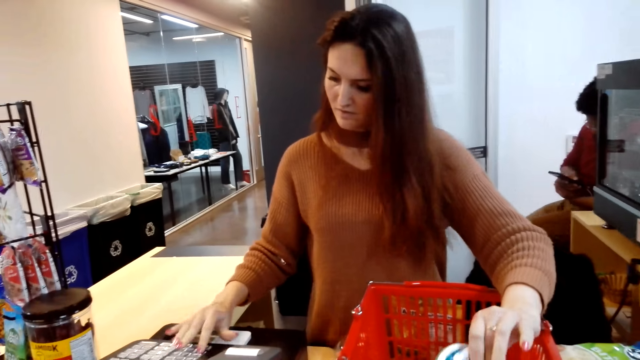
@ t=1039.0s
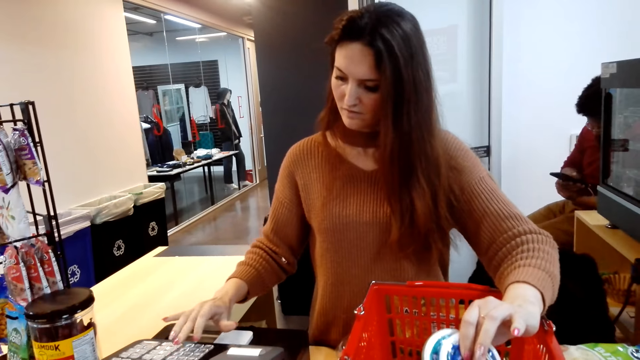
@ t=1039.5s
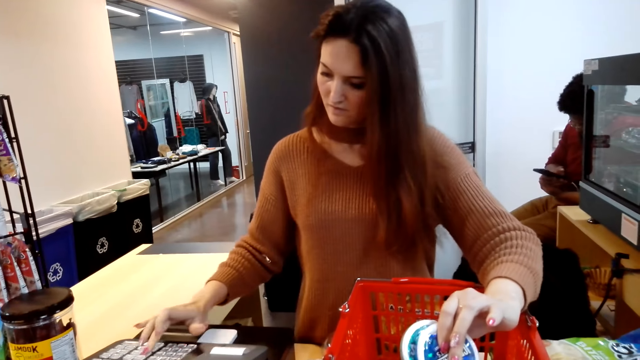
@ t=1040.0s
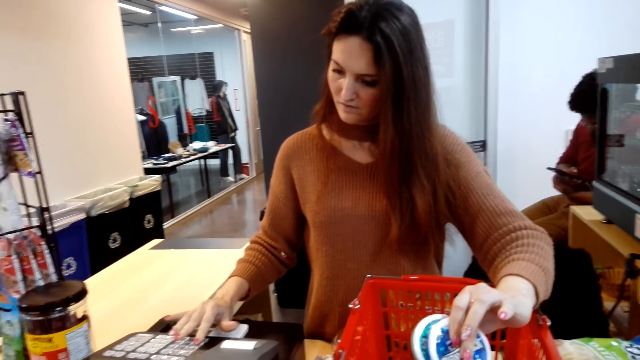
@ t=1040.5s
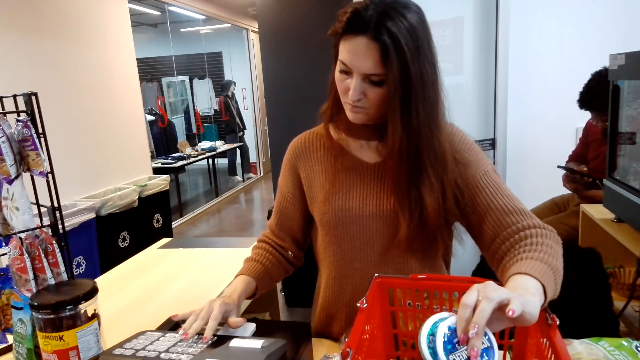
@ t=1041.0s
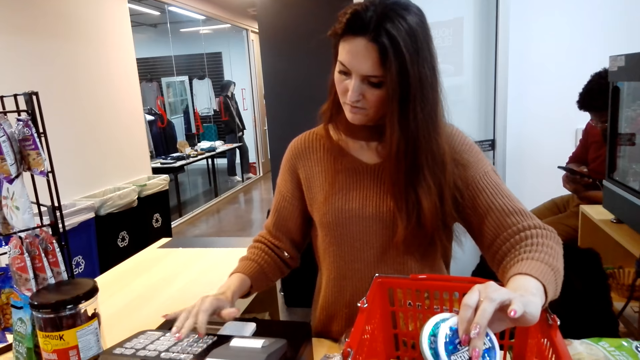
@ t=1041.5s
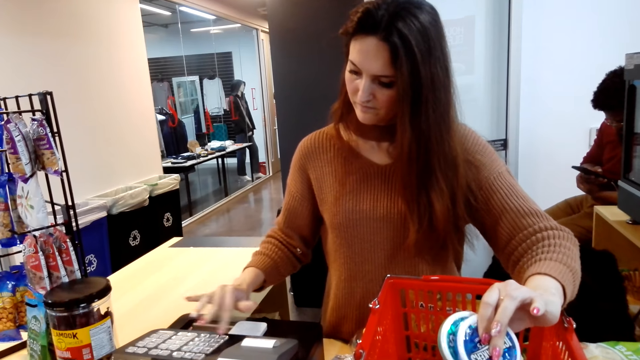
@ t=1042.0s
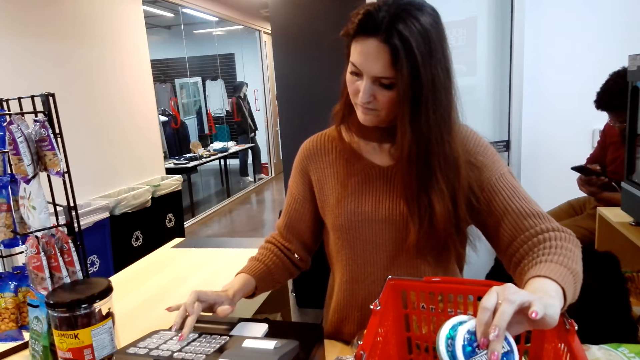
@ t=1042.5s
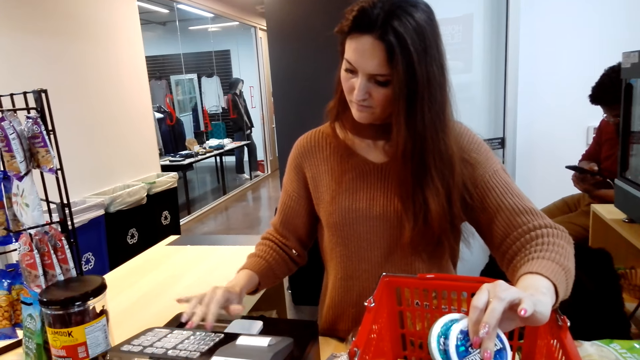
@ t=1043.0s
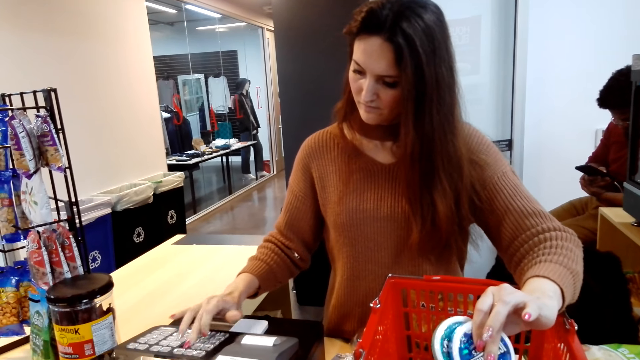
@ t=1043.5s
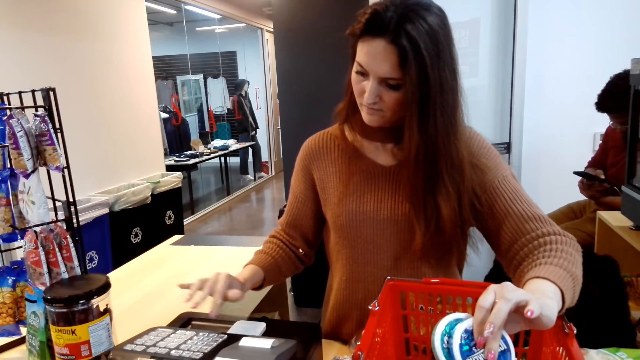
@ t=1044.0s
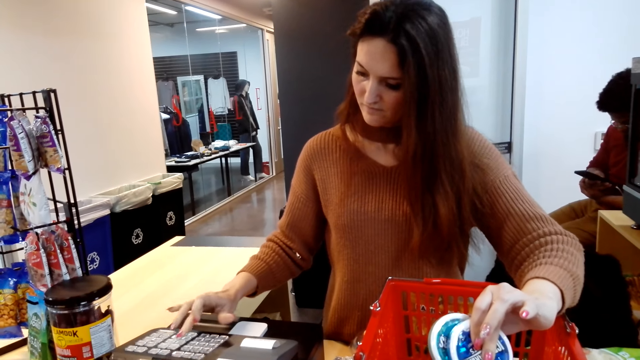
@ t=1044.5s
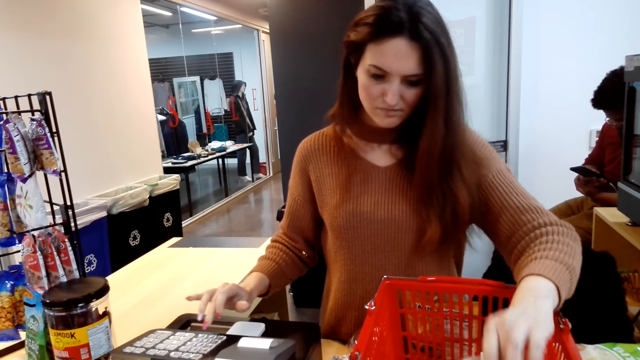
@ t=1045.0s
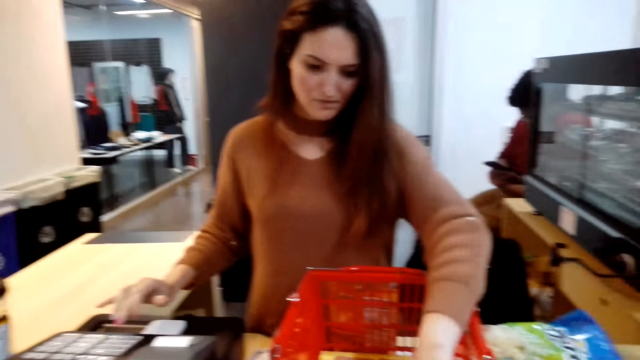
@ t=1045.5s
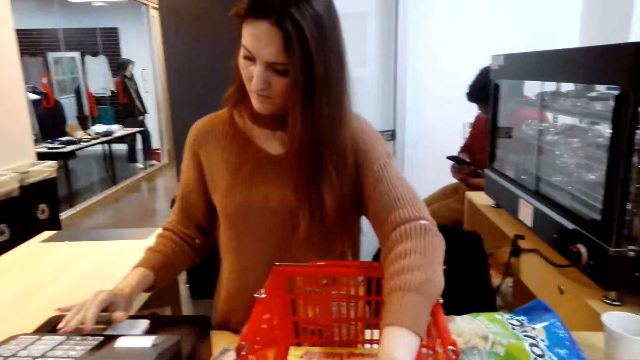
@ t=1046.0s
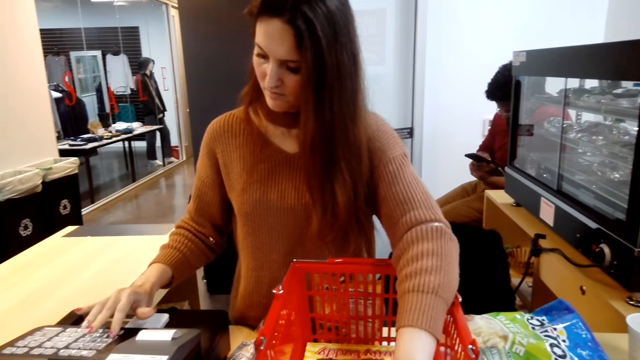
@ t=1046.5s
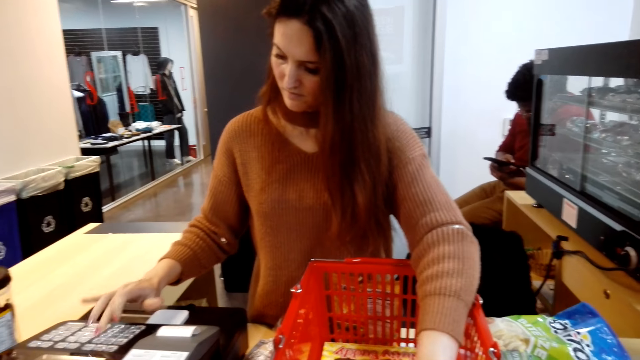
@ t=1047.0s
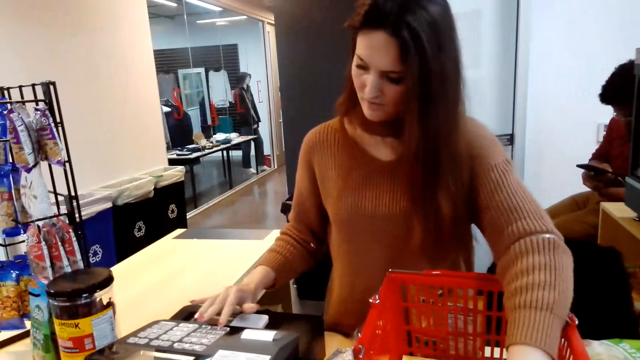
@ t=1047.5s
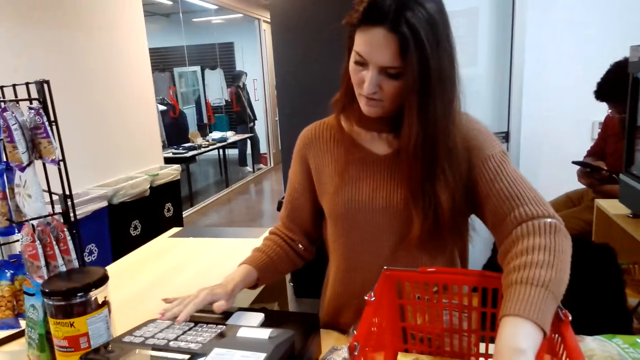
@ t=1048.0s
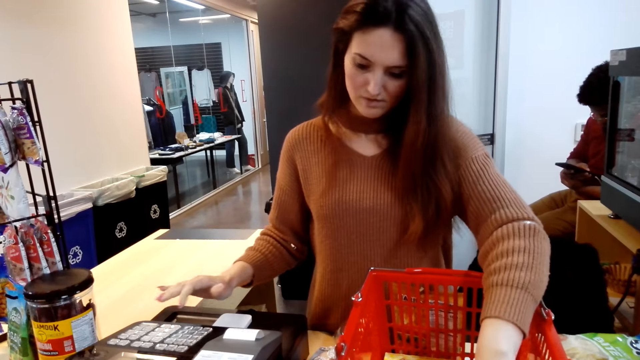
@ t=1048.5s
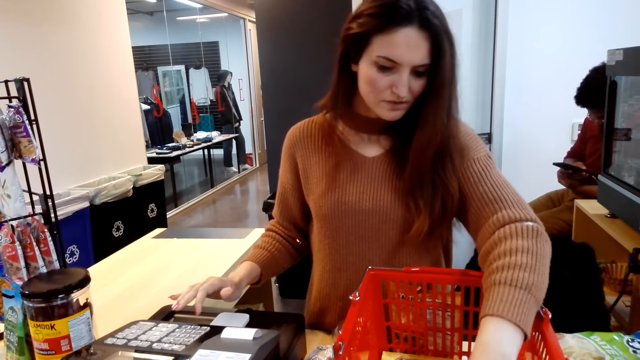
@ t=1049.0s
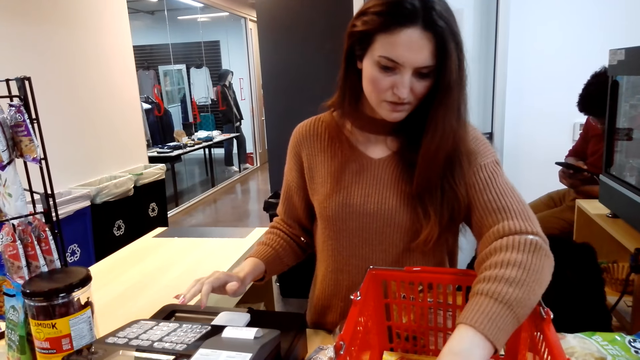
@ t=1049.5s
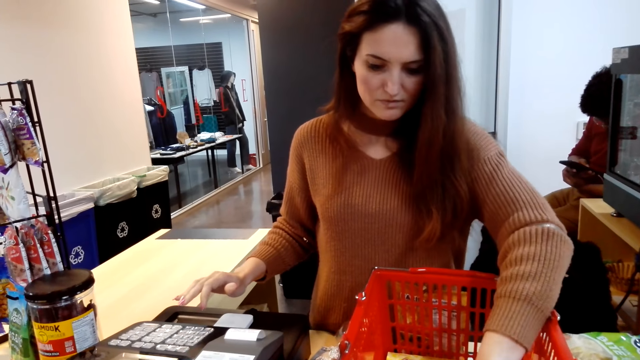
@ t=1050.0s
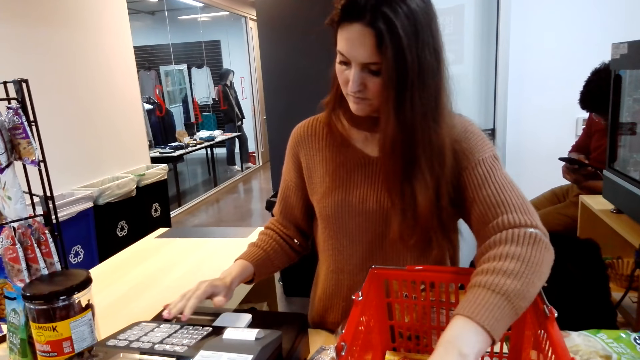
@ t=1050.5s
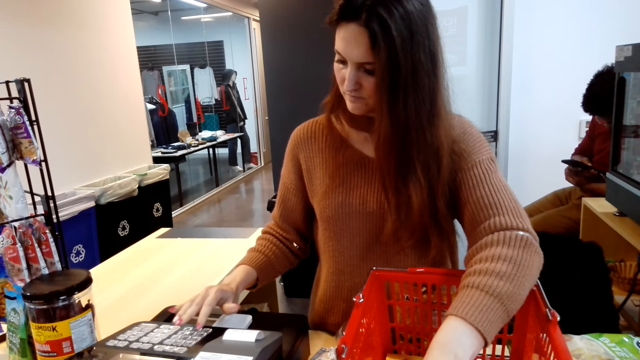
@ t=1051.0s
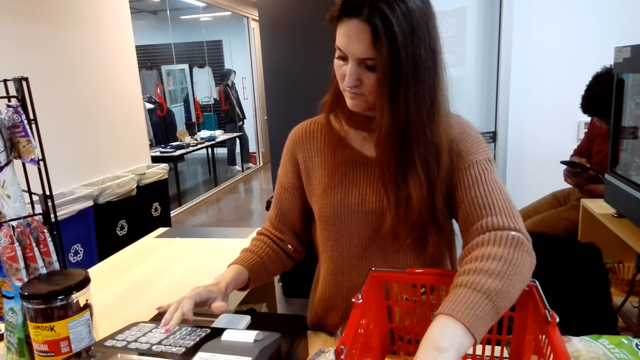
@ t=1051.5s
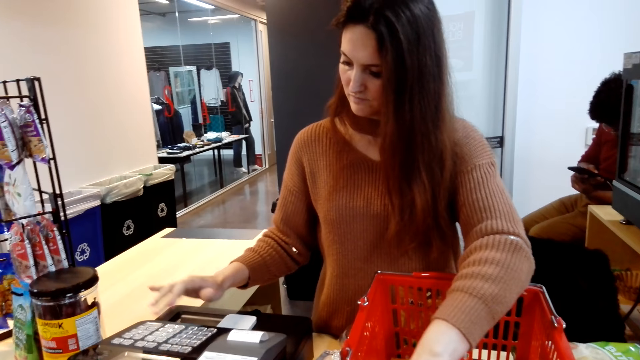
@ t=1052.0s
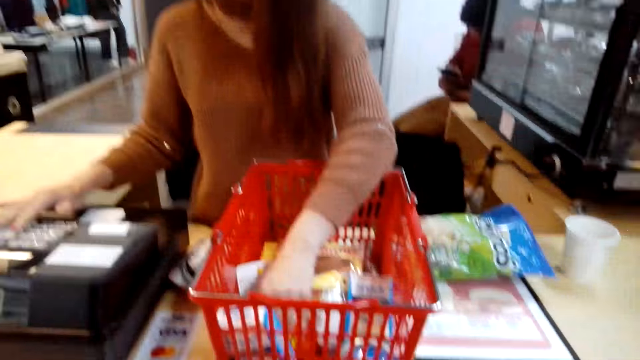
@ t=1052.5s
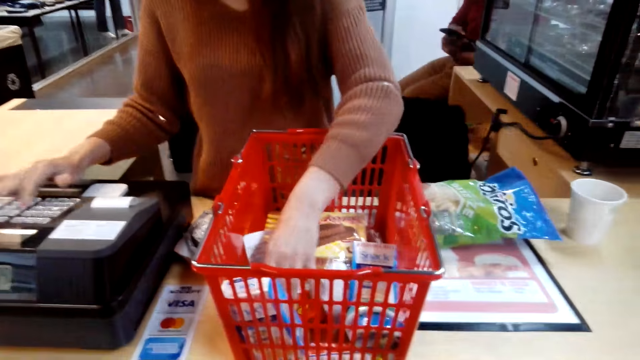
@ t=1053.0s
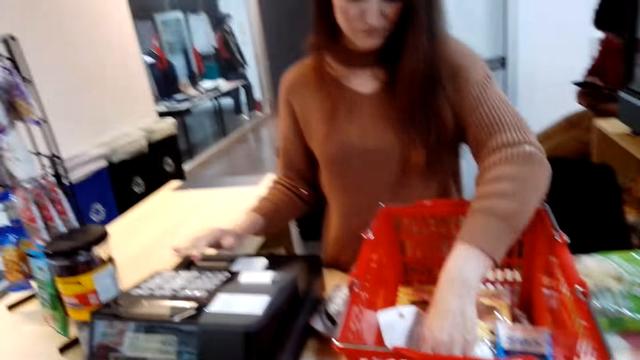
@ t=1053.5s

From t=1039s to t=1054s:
A cashier types on the register machine and touches a container of mints. The cashier presses the teller machine and puts the tins in the basket. The cashier presses the teller machine and touches the contents of the basket.

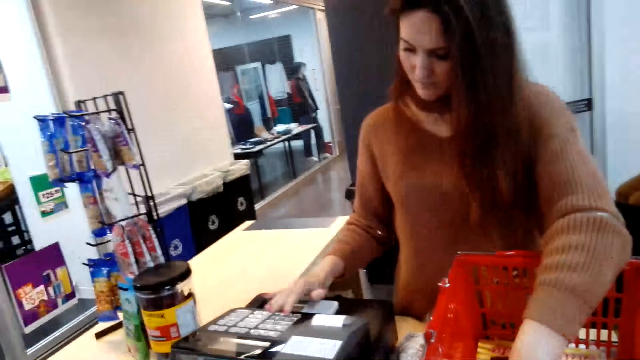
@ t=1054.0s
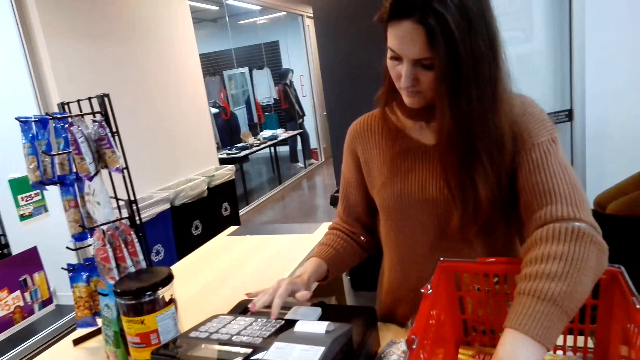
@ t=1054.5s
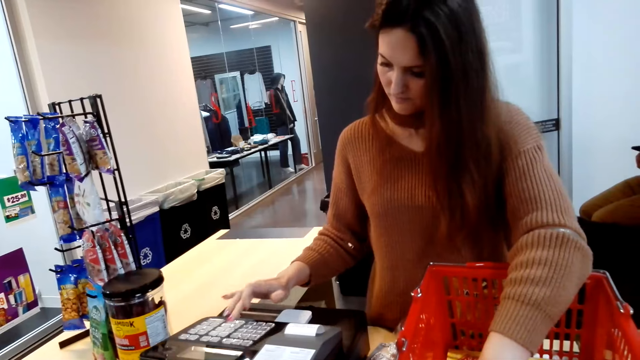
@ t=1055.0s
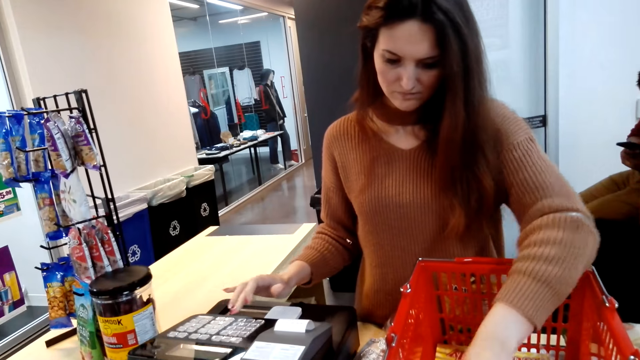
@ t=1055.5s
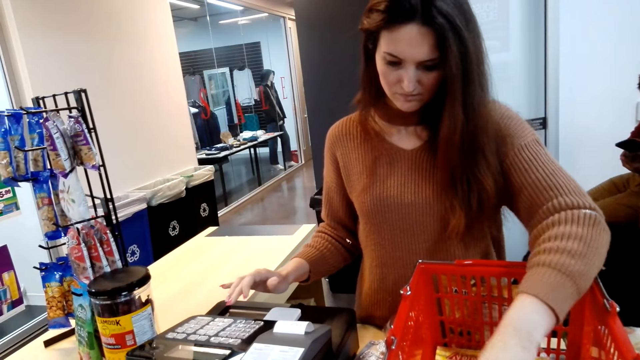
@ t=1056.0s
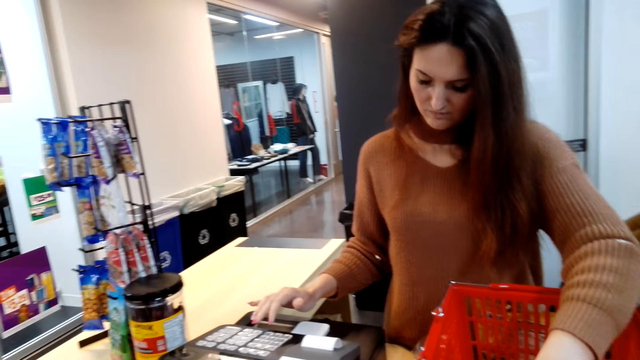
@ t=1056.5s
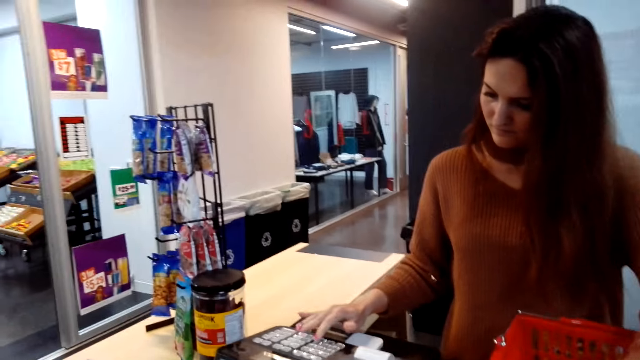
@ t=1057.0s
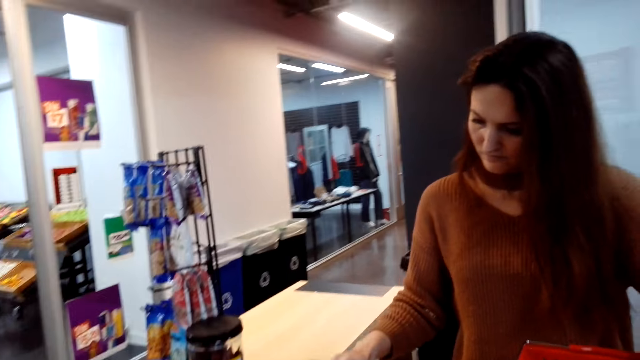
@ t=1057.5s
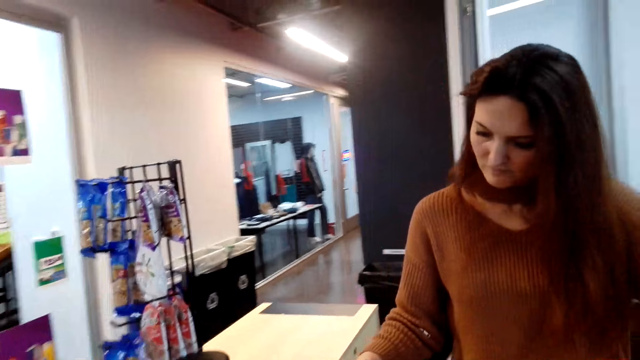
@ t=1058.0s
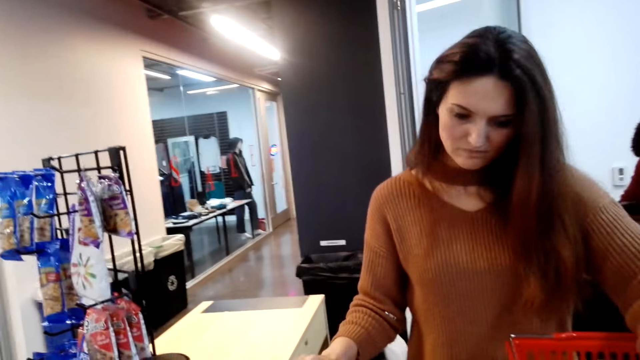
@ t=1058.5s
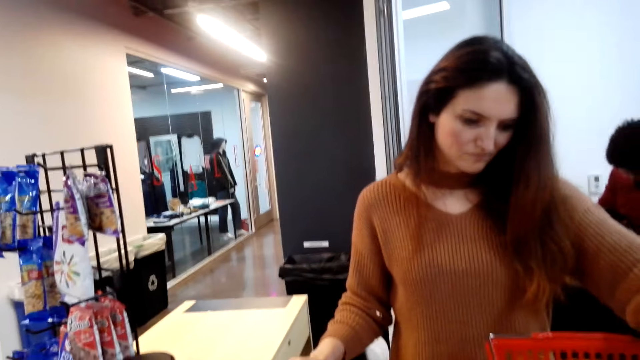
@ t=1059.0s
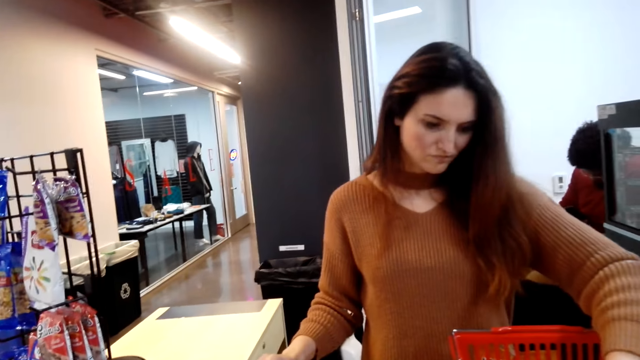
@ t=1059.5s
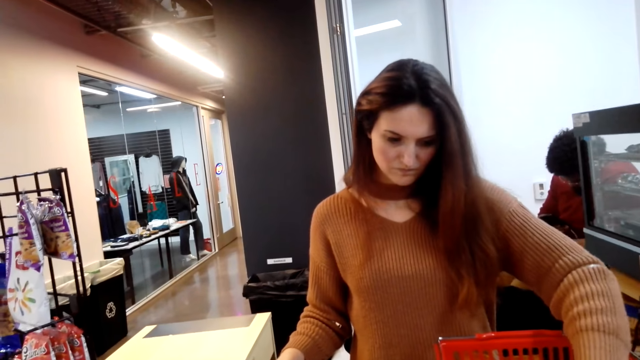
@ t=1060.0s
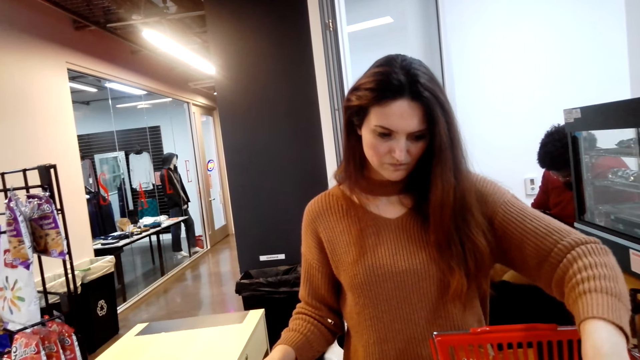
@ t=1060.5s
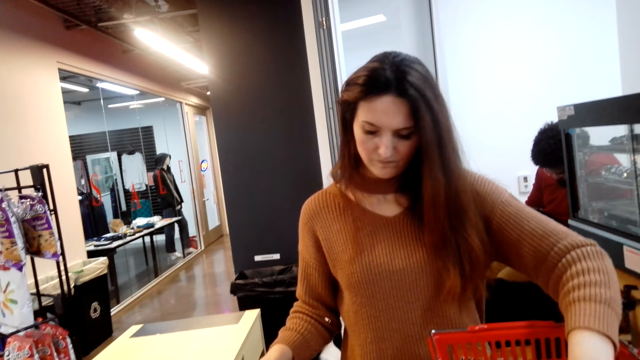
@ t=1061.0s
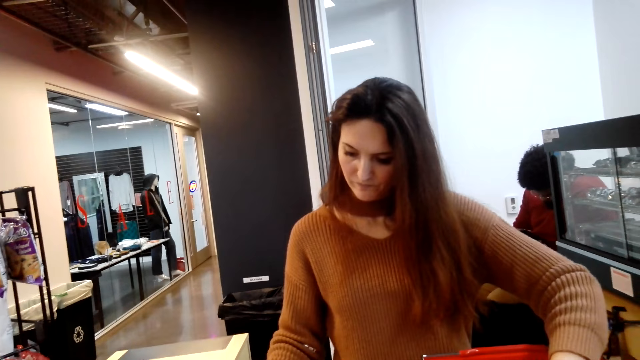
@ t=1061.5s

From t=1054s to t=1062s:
A lady presses the machine.
